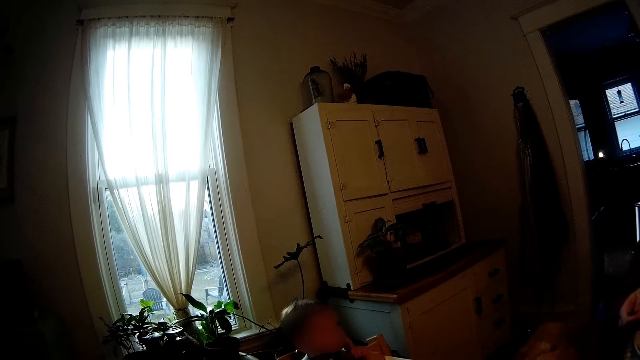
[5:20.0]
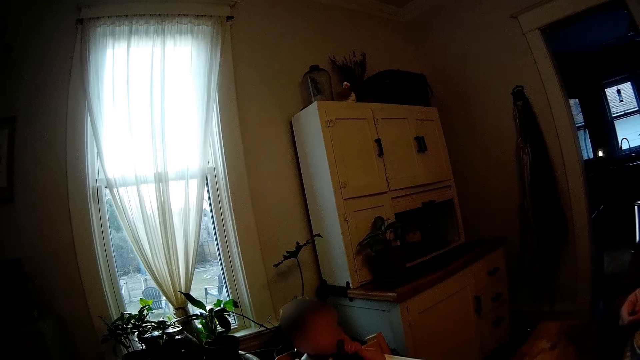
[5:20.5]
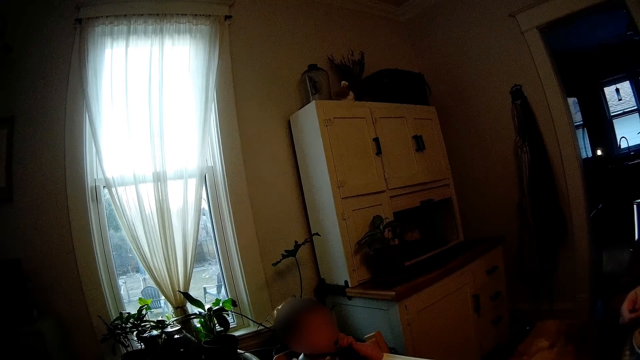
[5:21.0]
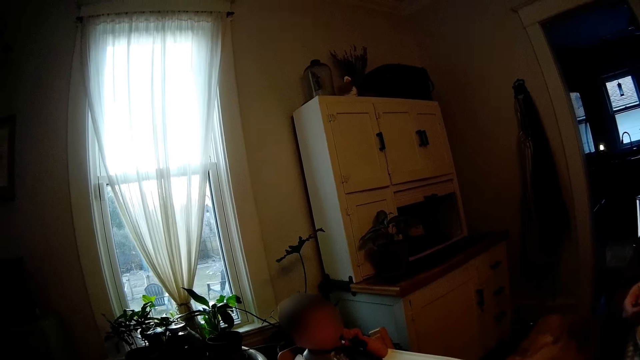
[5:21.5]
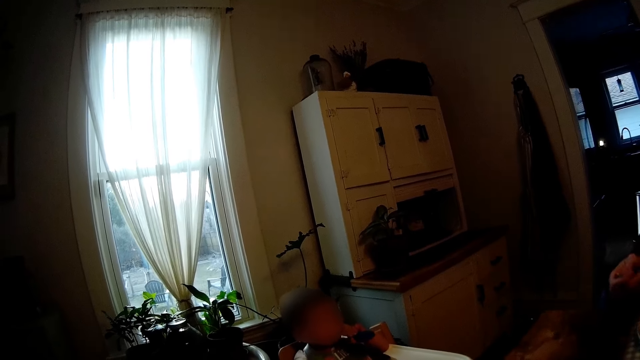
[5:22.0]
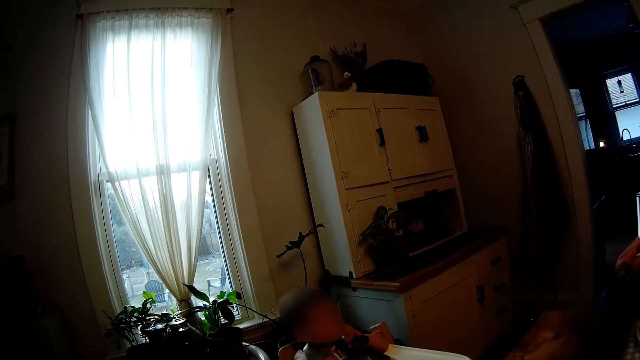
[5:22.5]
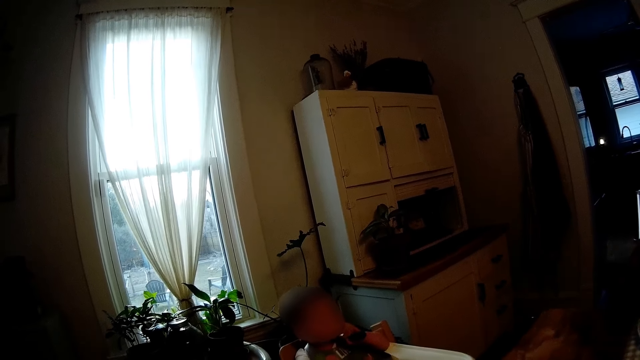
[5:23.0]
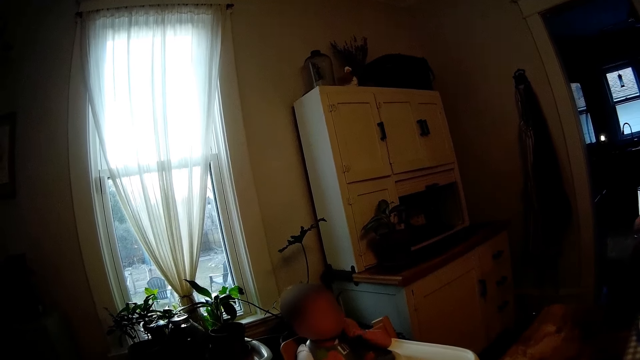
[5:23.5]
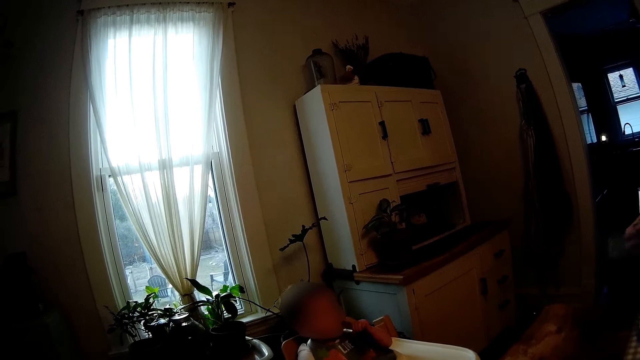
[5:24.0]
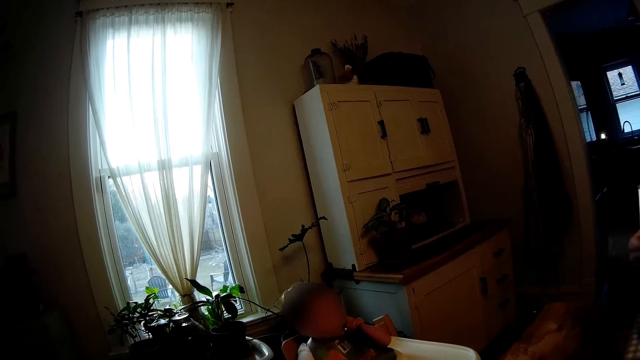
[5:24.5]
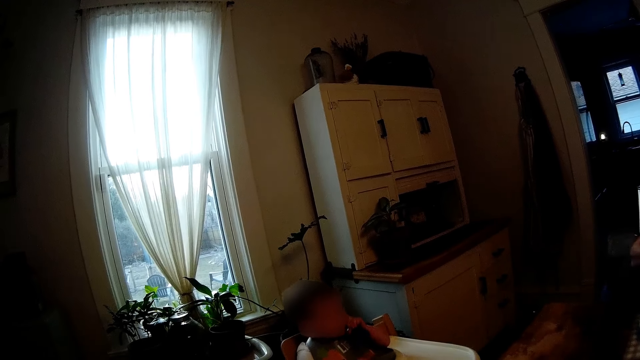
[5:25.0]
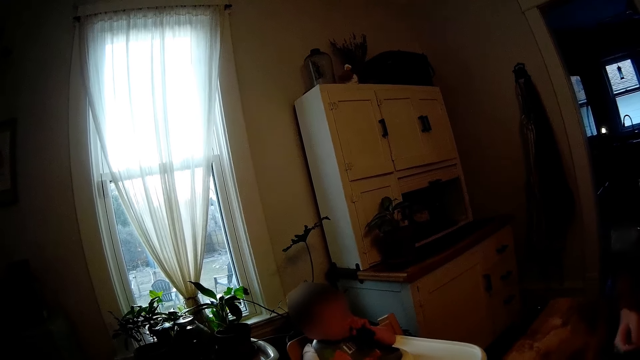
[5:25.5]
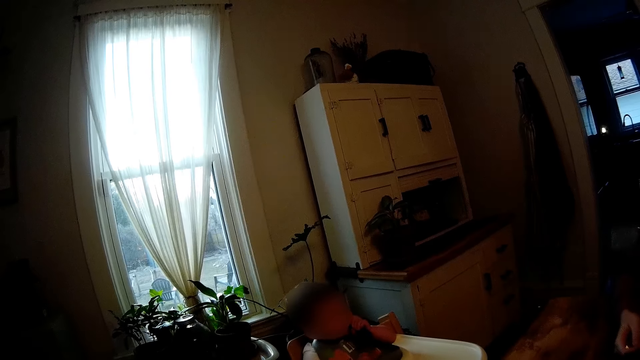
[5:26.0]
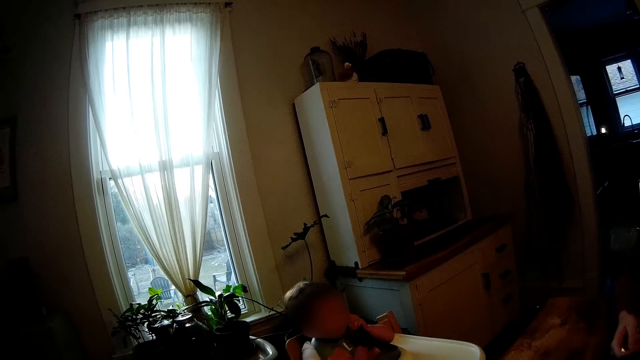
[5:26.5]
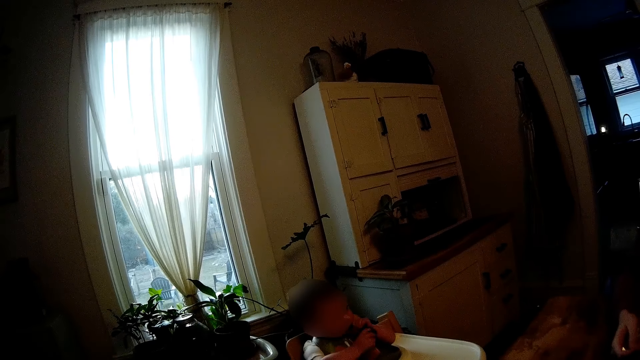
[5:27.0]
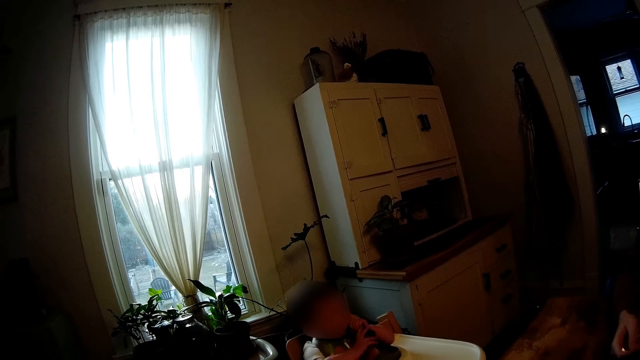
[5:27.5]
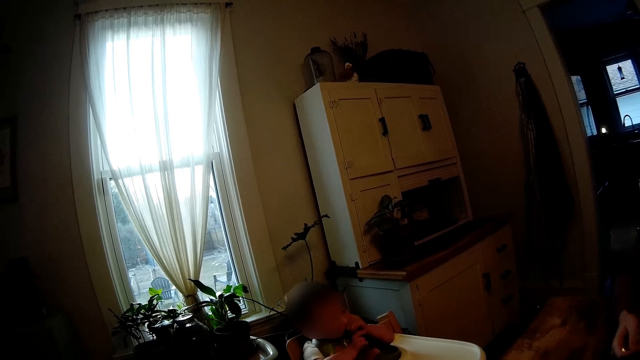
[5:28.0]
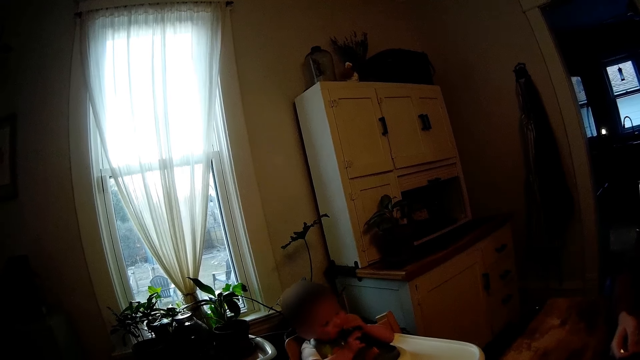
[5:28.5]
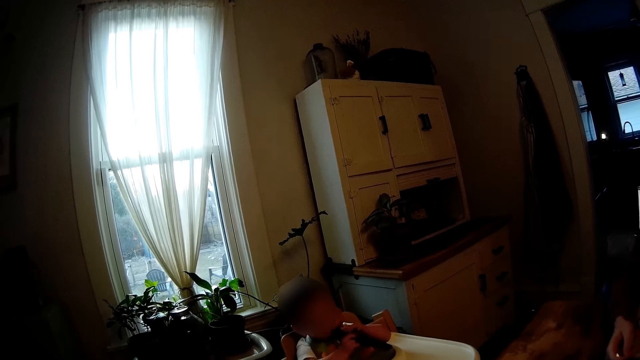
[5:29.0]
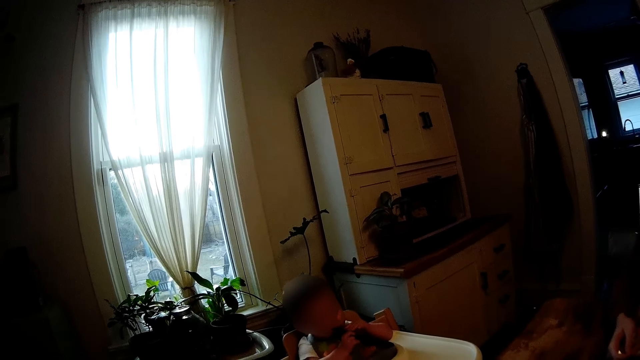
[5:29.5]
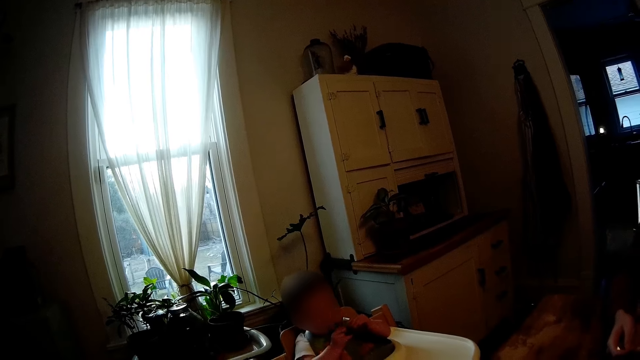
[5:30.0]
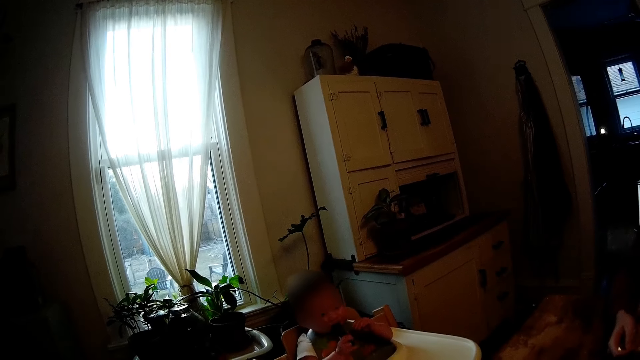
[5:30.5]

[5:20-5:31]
The woman converses with the camera wearer.

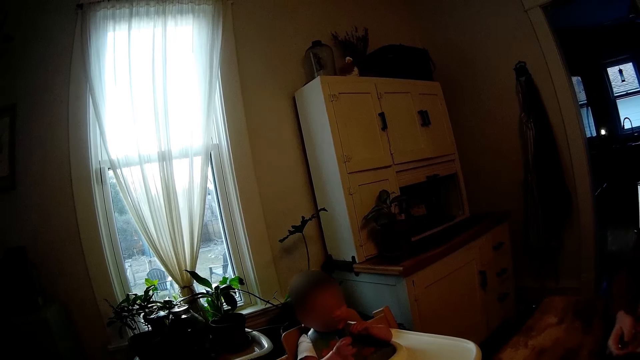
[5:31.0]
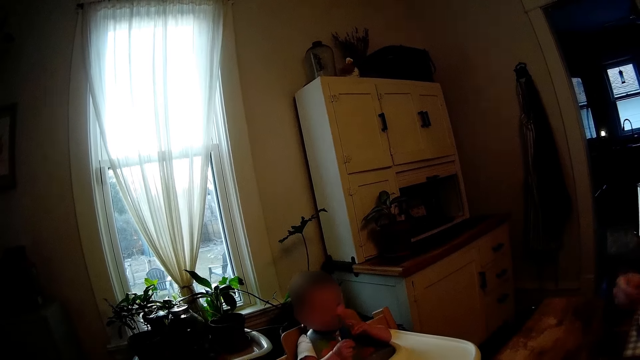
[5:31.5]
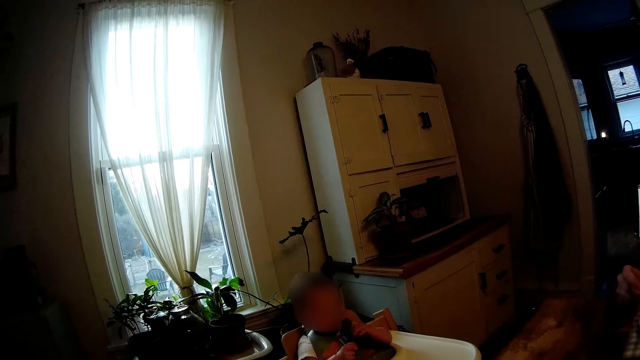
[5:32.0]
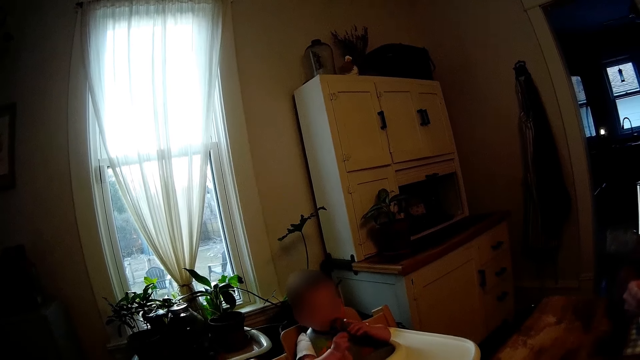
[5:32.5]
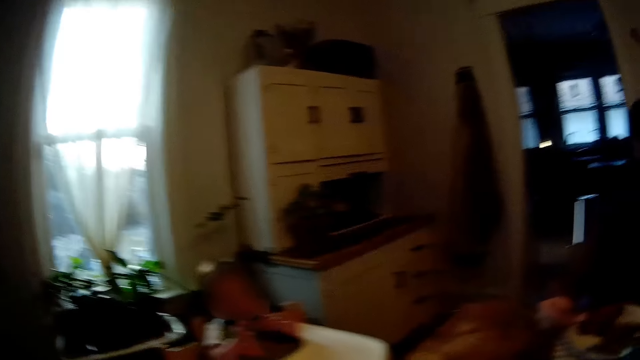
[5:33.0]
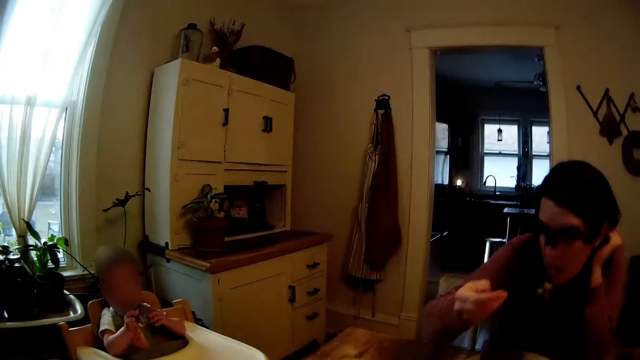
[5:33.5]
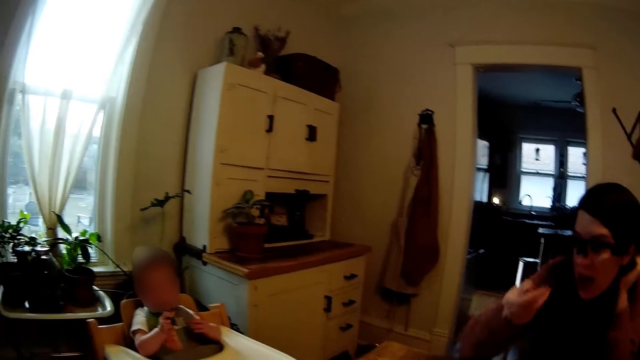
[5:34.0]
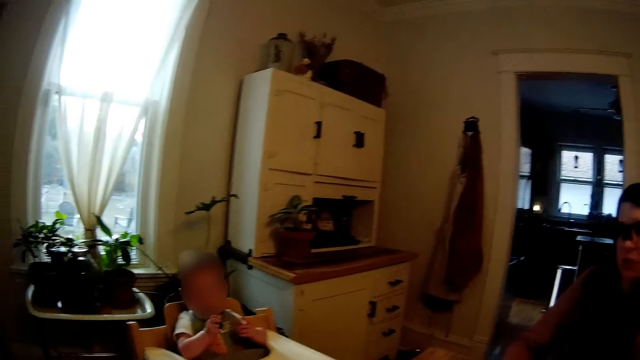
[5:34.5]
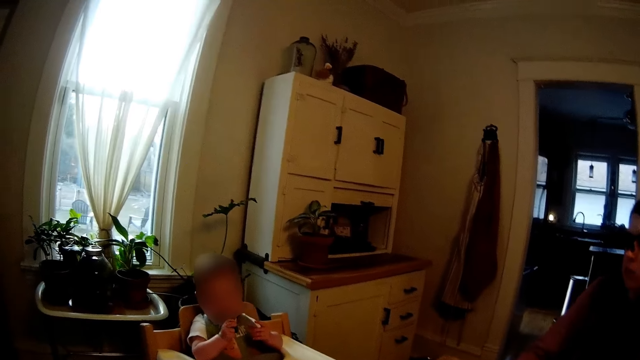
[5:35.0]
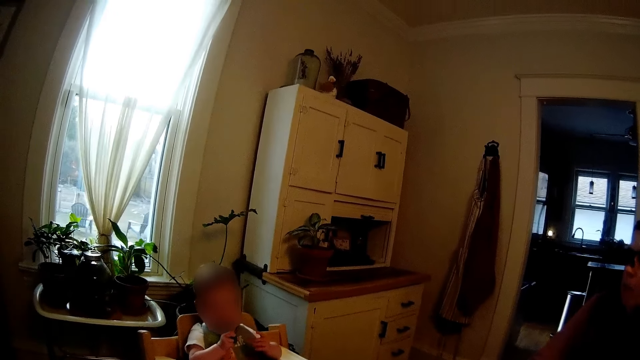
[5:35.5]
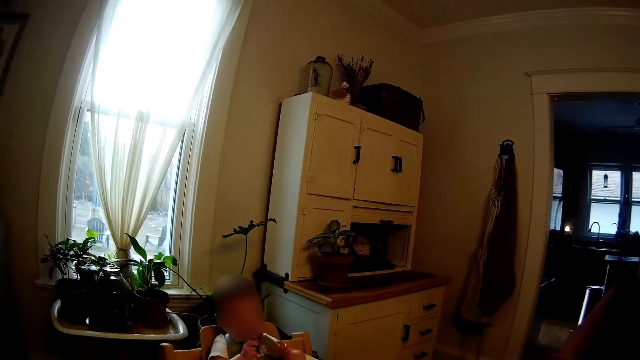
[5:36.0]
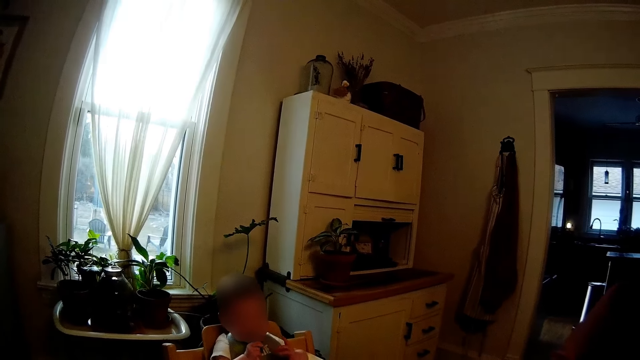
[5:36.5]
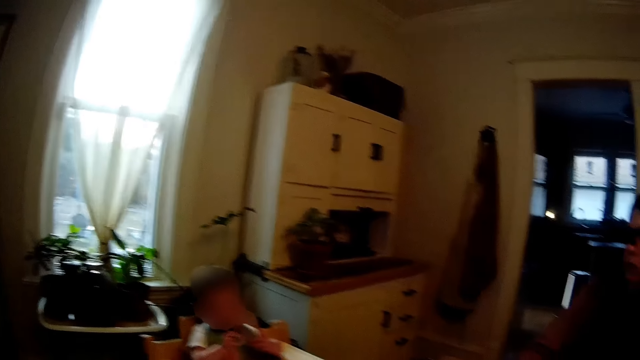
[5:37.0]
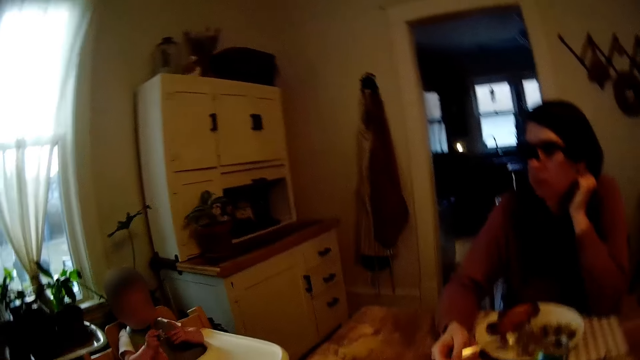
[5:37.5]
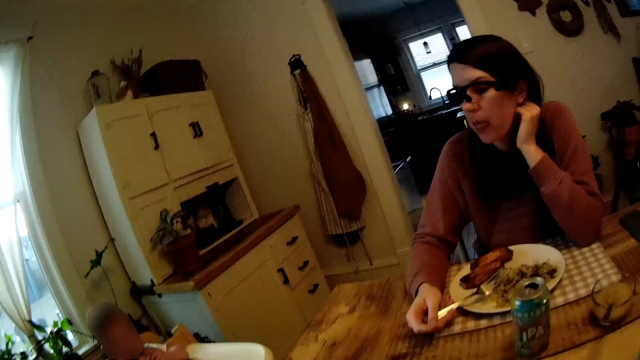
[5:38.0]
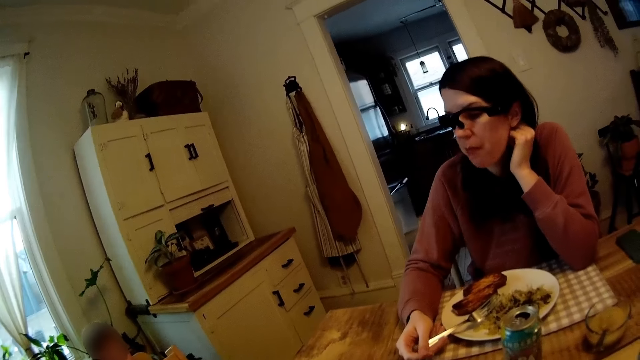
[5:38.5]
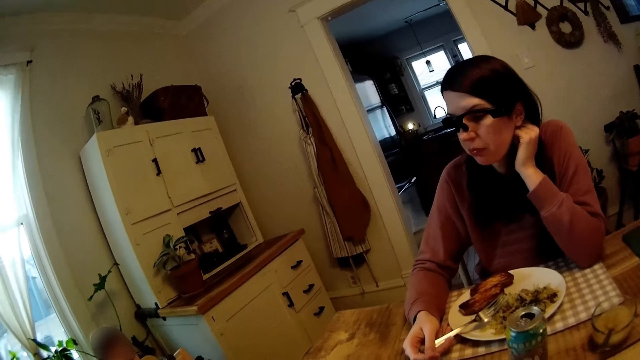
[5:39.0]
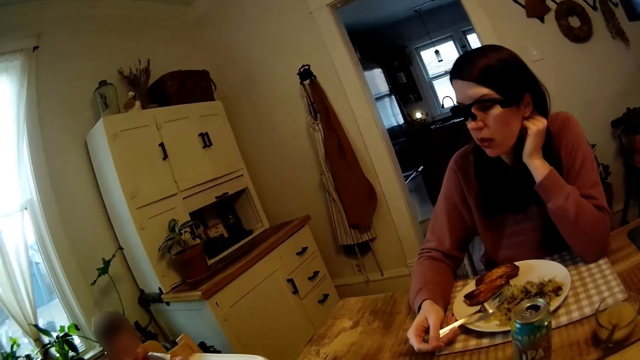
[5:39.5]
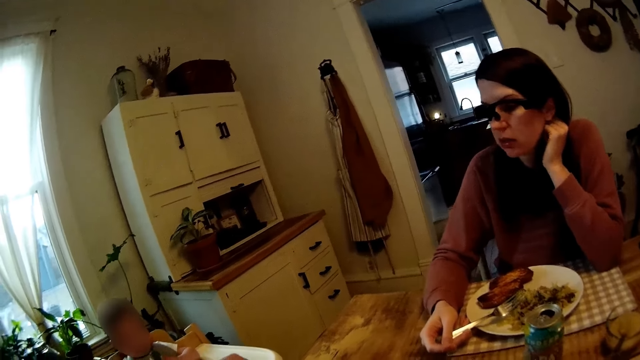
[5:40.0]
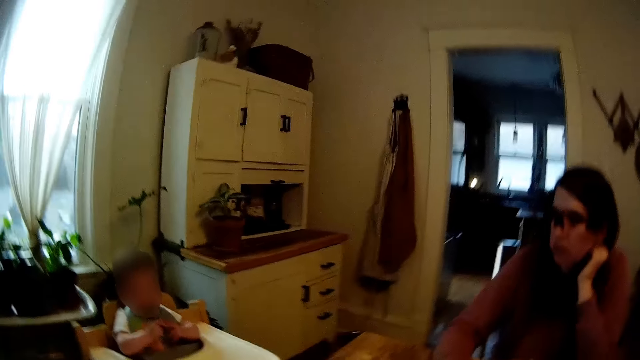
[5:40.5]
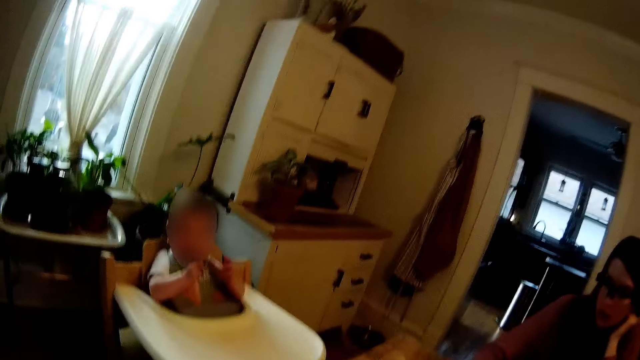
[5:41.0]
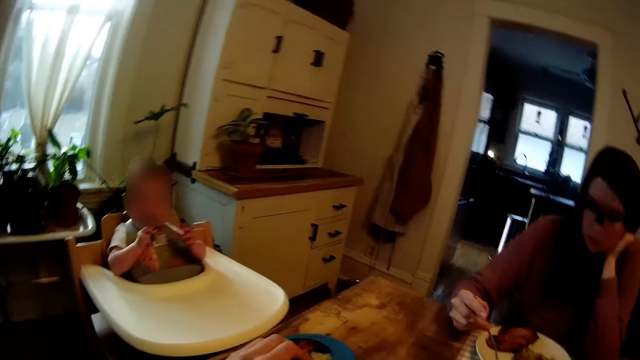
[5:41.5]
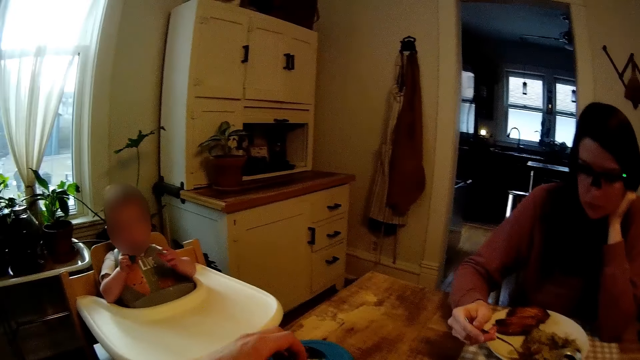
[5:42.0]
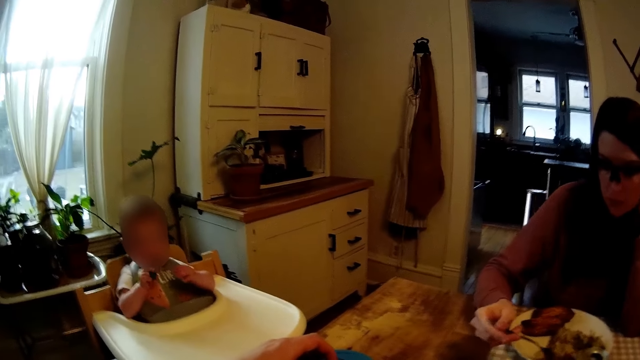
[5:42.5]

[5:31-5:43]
The woman eats vegetables from the plate with the fork in her right hand. The woman converses with the camera wearer.
